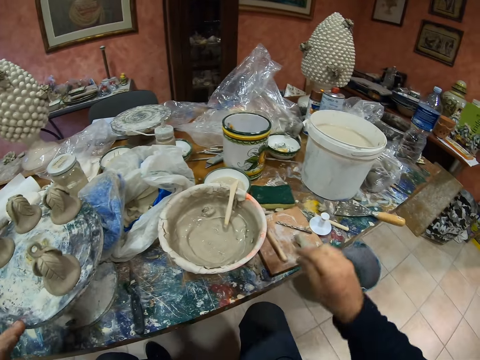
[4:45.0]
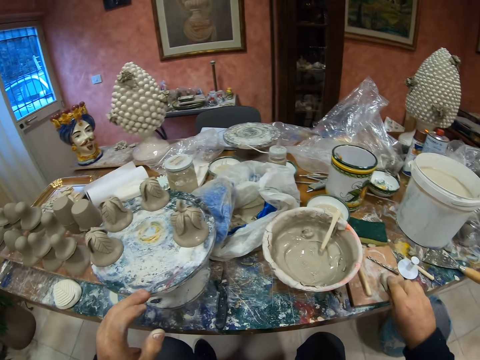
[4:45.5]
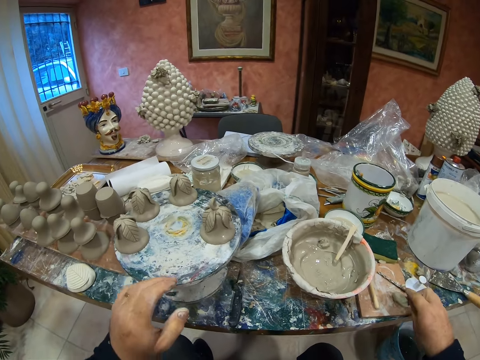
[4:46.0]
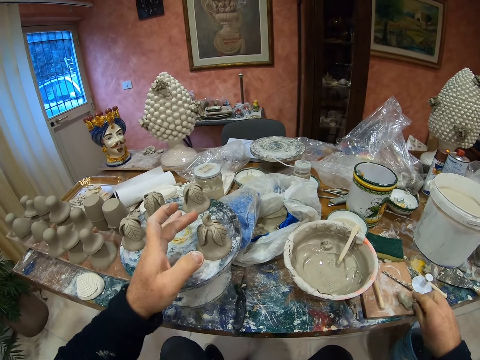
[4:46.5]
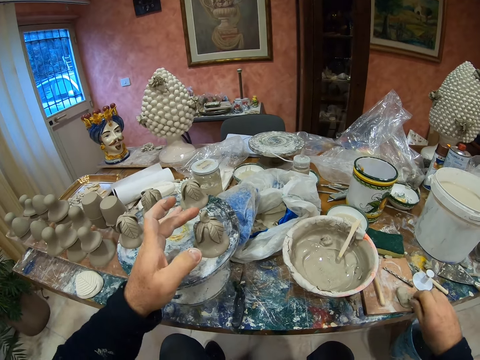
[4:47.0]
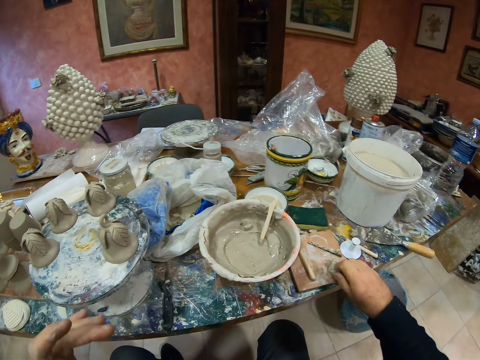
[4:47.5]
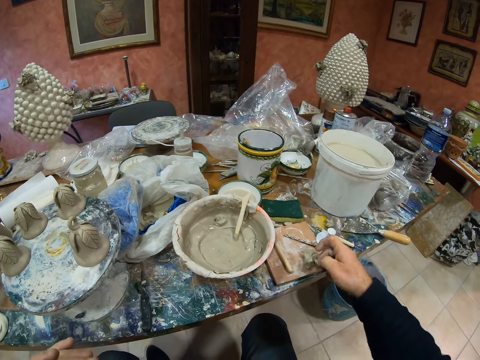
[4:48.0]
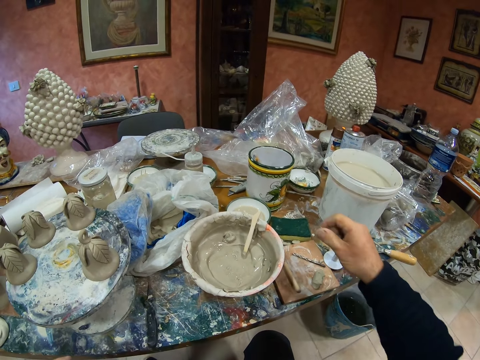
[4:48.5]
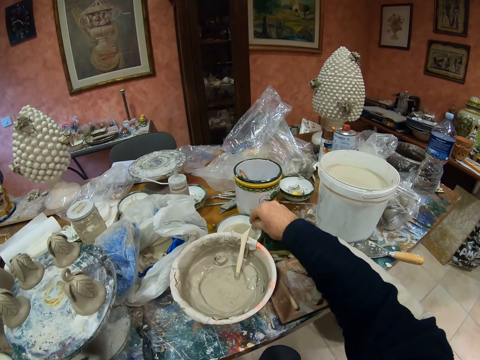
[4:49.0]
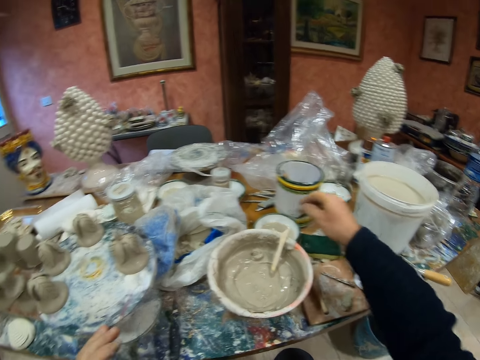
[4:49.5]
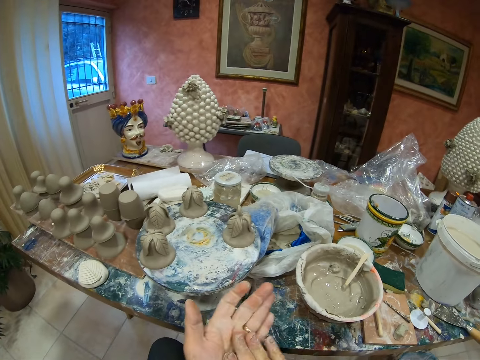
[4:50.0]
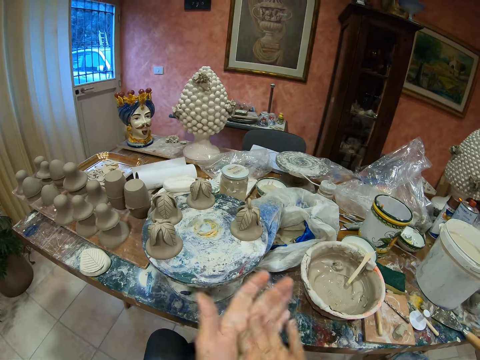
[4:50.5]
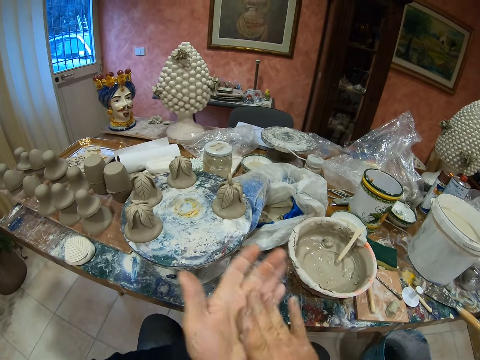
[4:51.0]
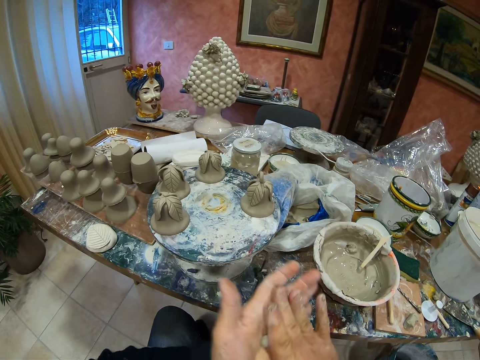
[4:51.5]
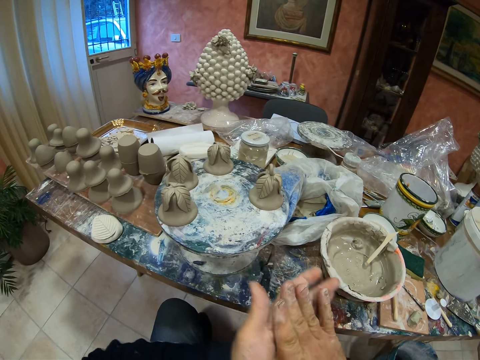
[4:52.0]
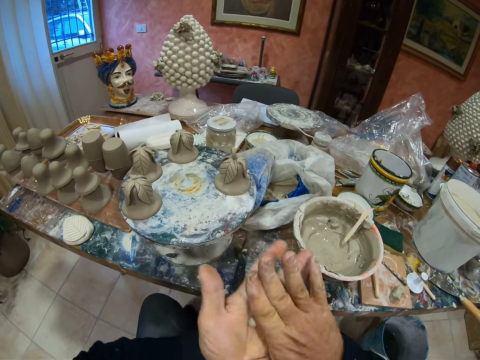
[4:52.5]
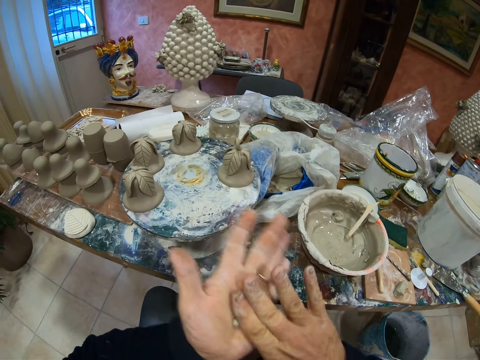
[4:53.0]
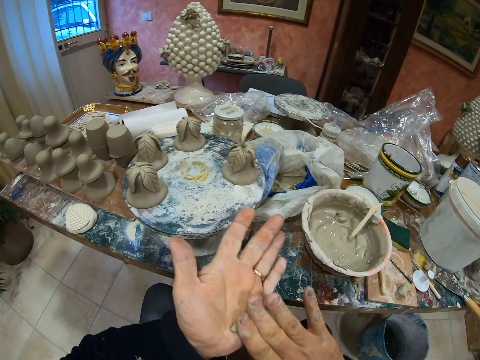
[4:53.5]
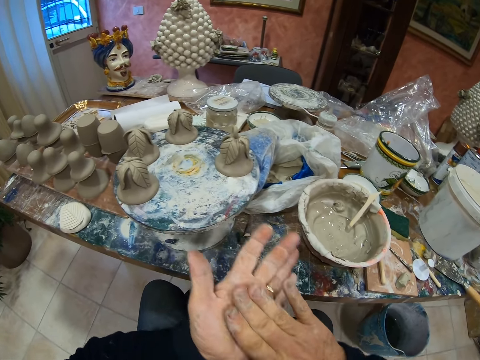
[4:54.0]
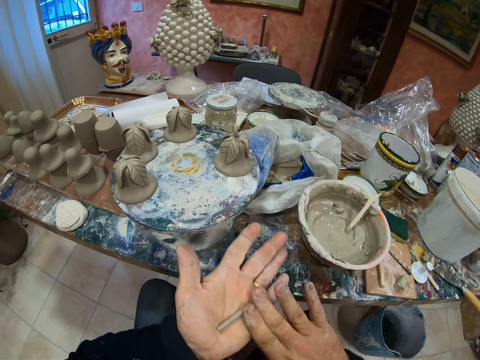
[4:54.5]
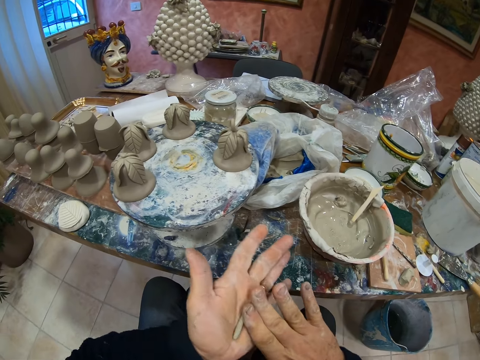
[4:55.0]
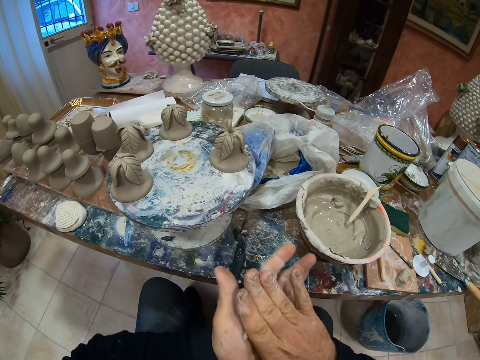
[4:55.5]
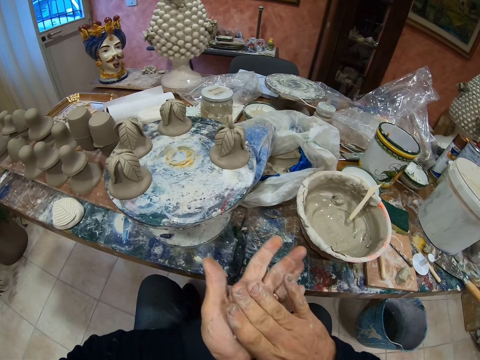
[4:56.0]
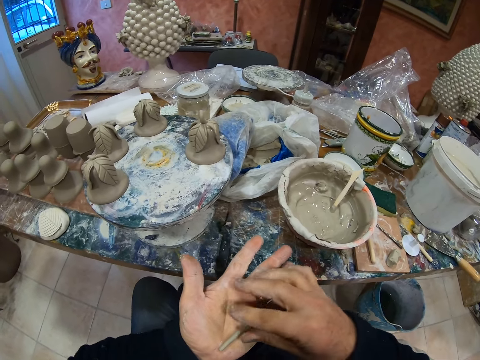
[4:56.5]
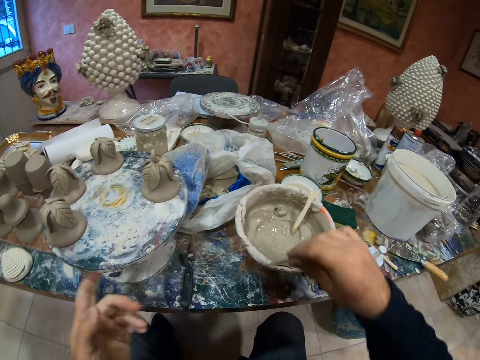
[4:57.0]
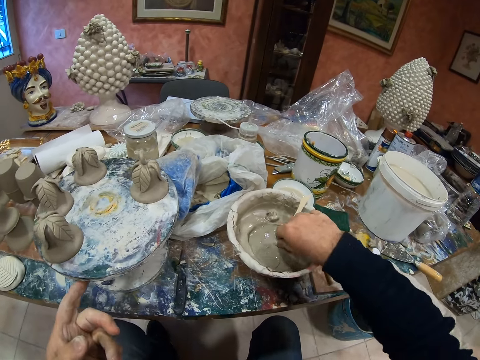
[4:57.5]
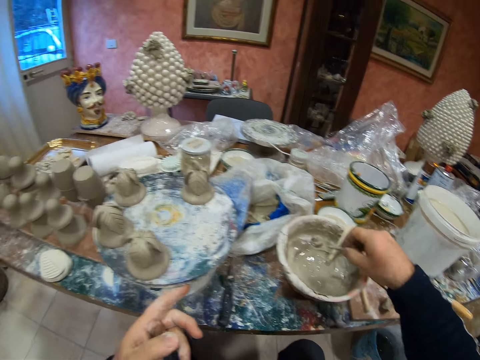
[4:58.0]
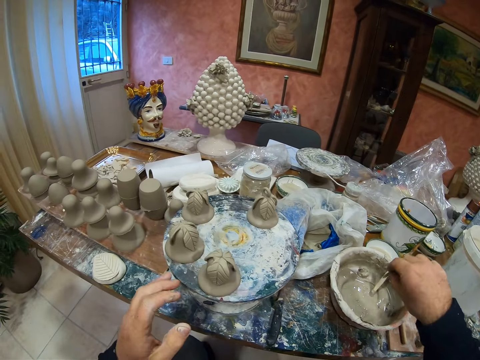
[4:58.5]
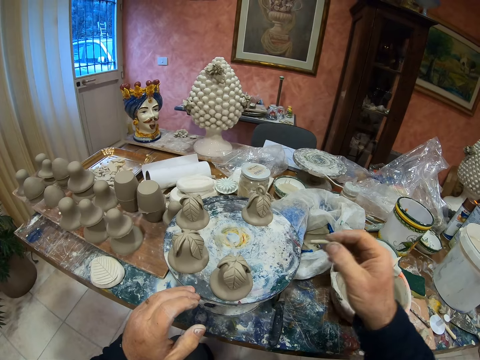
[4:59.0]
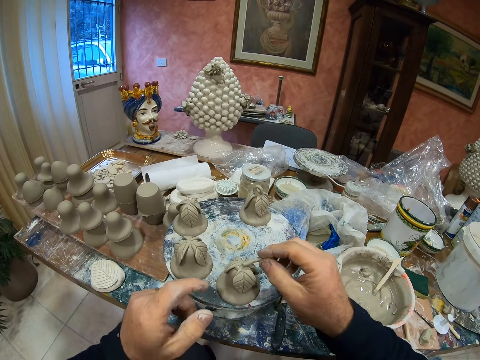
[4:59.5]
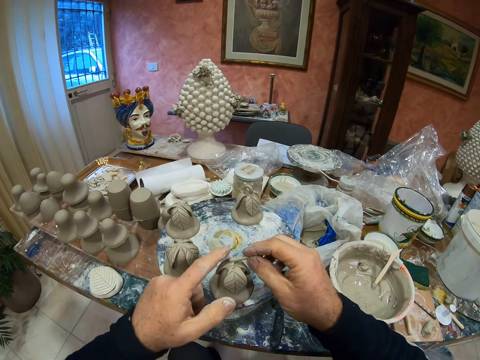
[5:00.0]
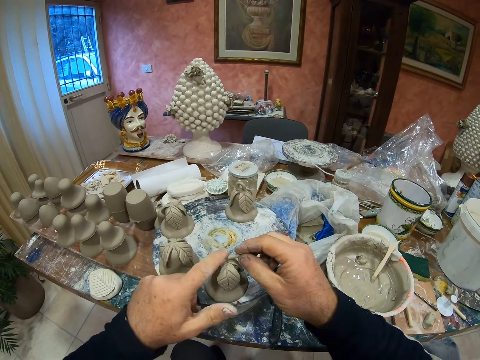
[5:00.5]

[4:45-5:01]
The camera wearer cuts the paste on the table. He picks up clay. He rolls the paste with his hands. He molds the clay. He dips the paste in the cement mixer.

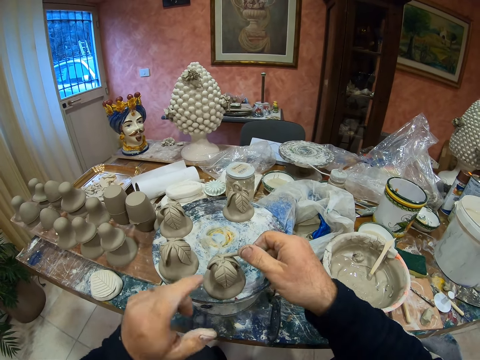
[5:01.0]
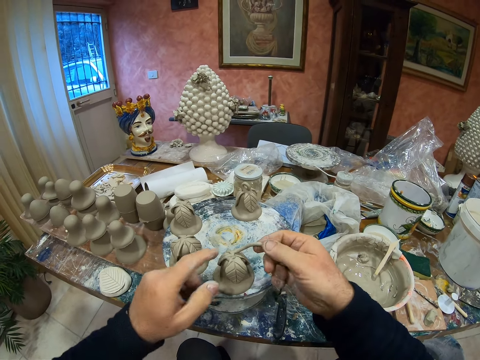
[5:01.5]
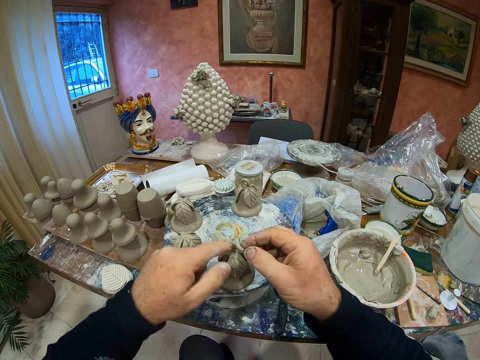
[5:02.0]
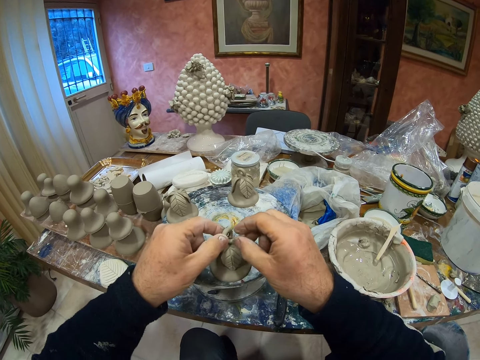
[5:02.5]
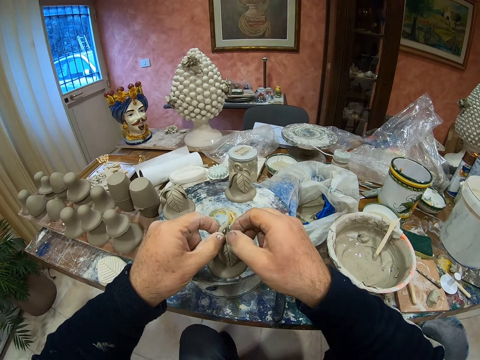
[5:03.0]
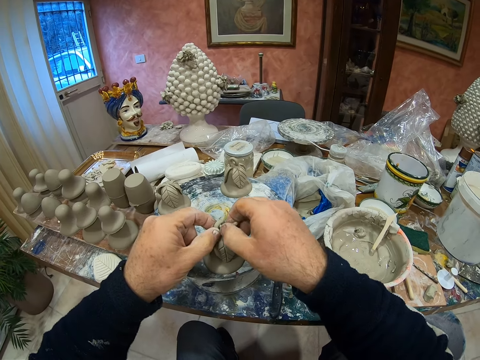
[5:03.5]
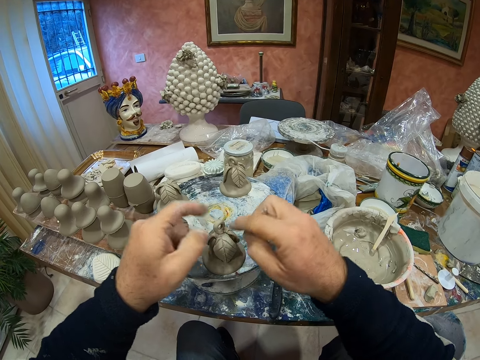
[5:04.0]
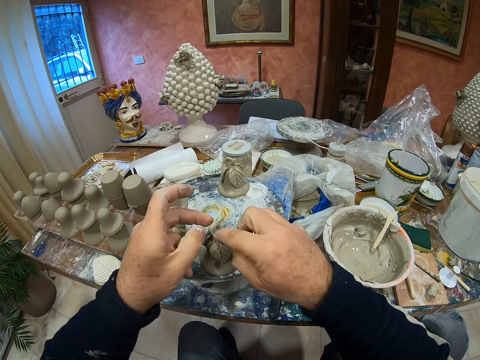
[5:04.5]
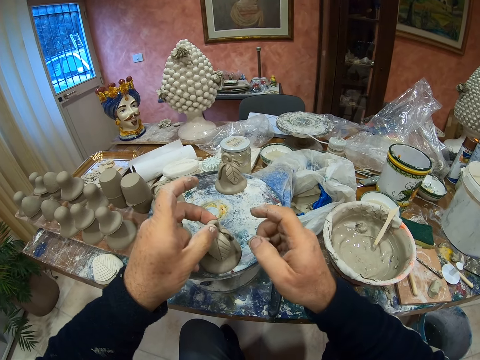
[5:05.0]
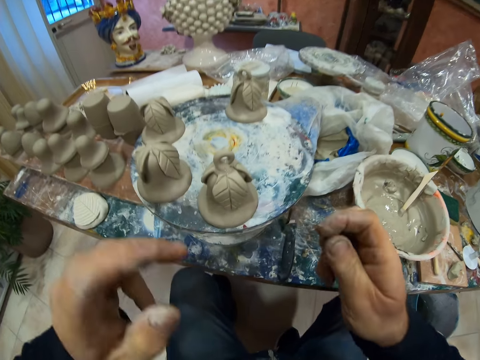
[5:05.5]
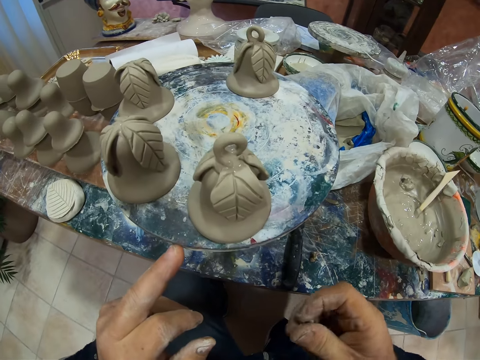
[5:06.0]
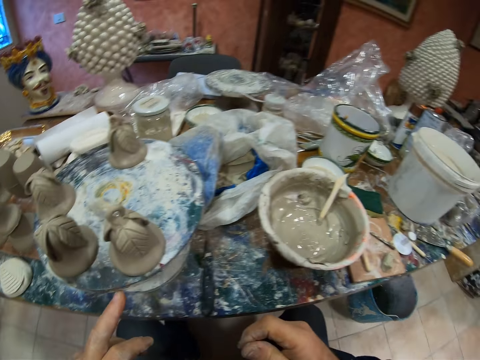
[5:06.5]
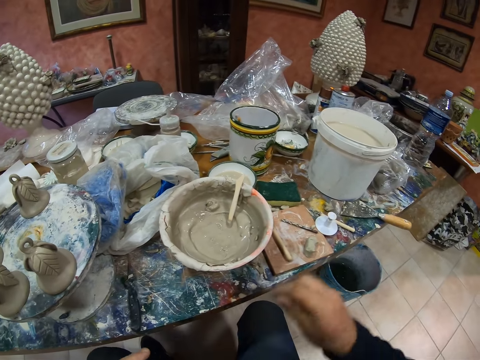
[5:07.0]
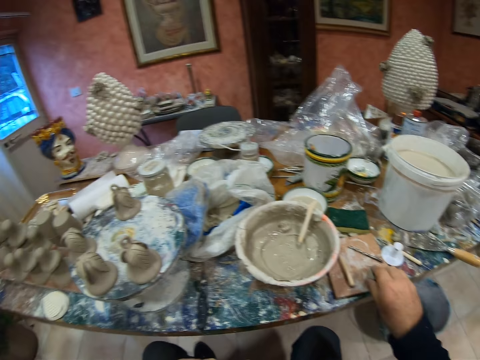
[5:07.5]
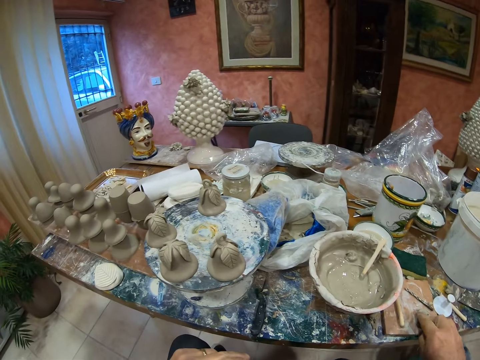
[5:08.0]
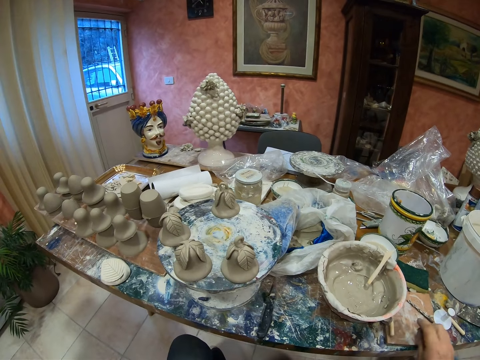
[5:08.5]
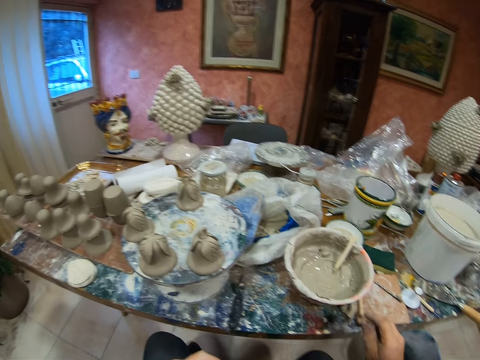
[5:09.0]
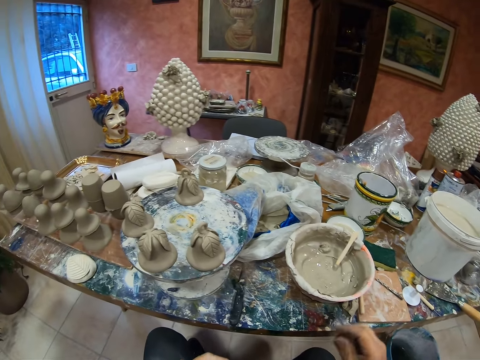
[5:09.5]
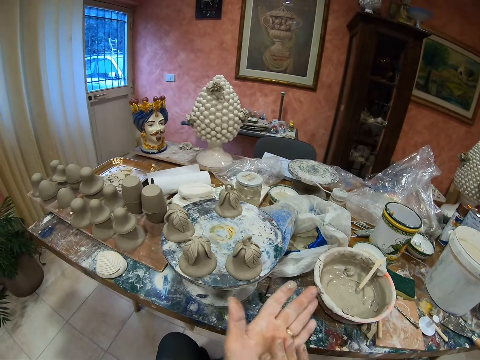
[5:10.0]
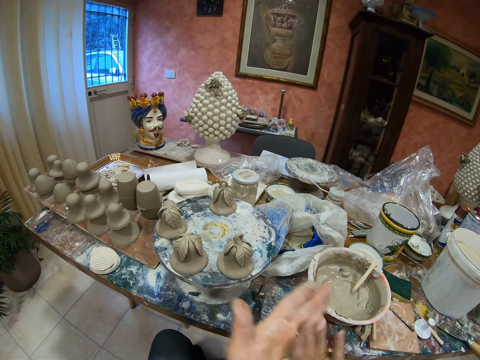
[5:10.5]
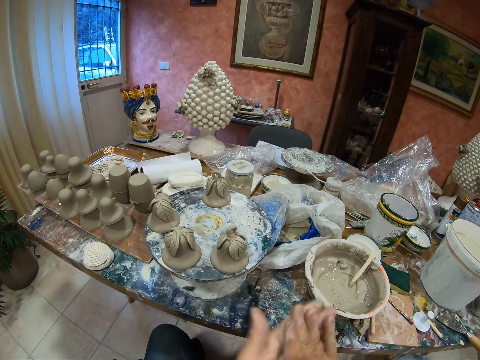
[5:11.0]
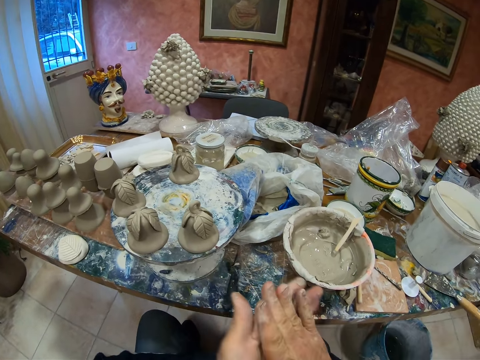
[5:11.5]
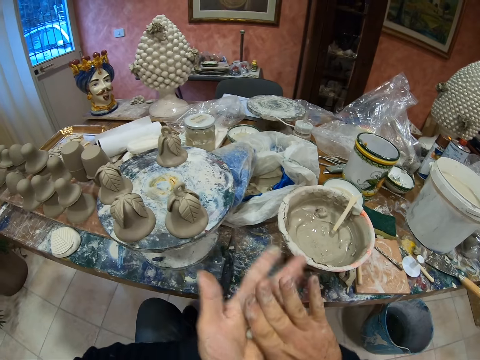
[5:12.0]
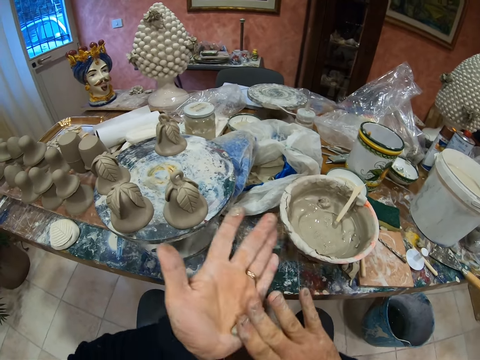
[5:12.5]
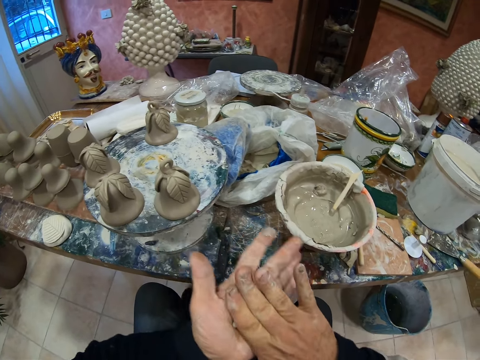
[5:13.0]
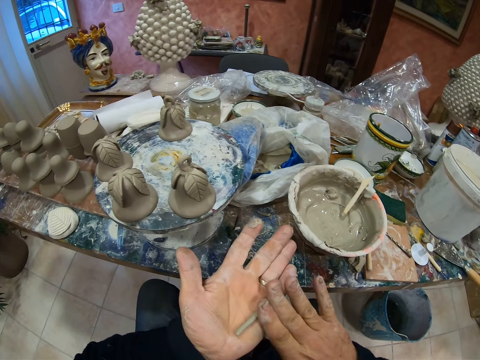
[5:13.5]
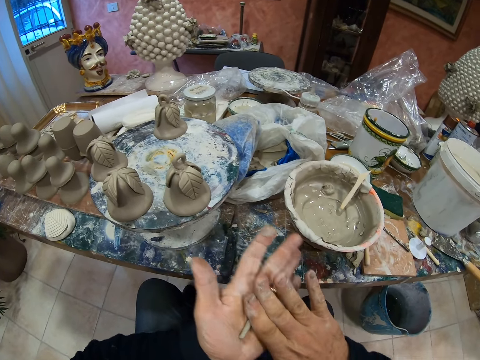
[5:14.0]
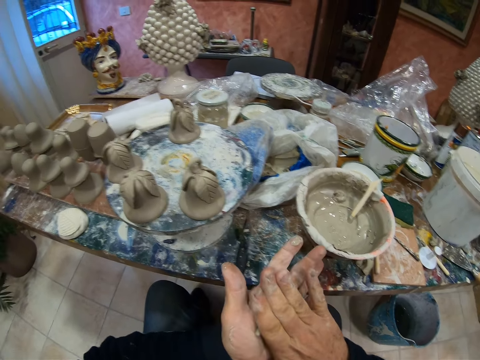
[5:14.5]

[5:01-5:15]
The camera wearer fixes the paste or clay in the statue. He picks the clay. He cuts the paste on the table. He rolls the paste with his hands and molds the clay.
